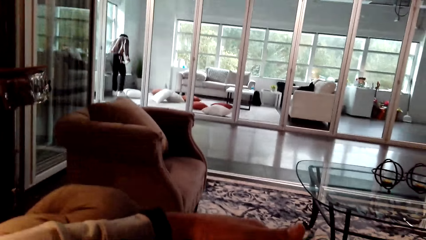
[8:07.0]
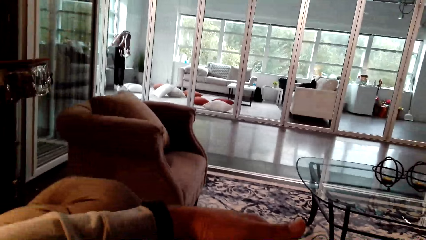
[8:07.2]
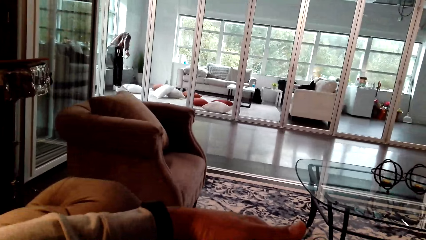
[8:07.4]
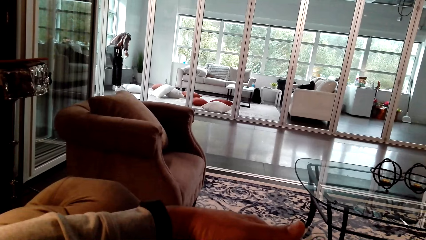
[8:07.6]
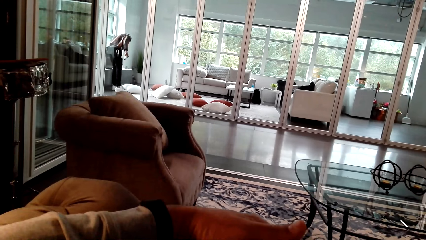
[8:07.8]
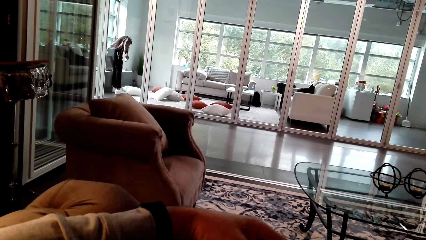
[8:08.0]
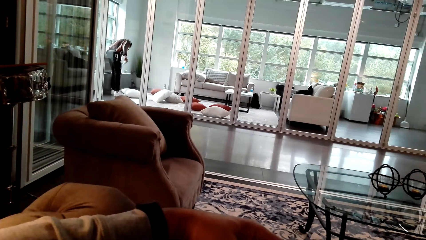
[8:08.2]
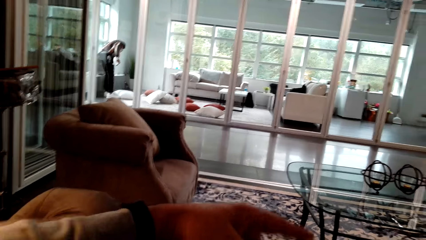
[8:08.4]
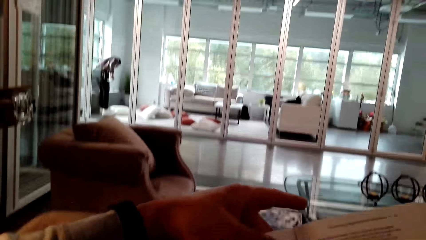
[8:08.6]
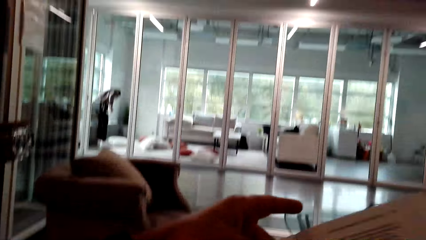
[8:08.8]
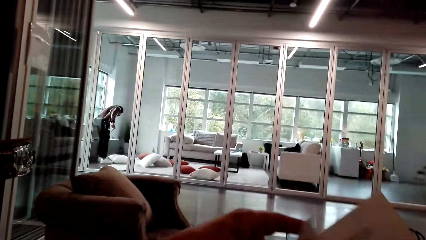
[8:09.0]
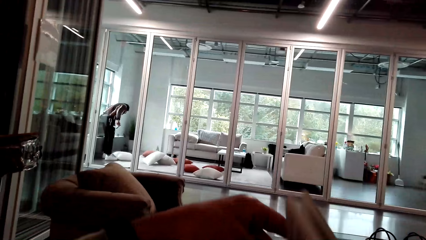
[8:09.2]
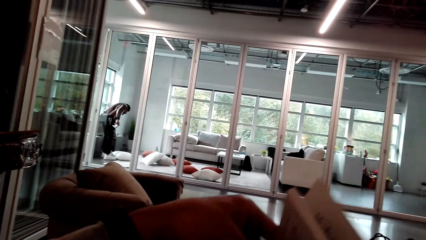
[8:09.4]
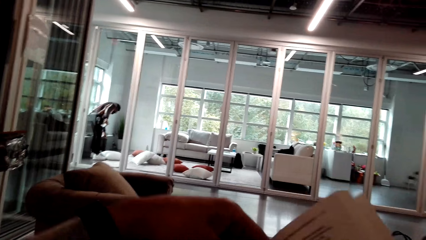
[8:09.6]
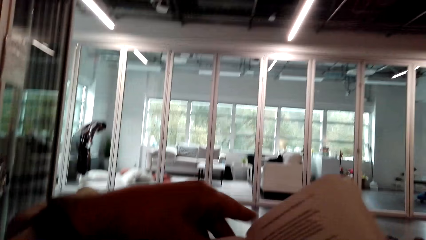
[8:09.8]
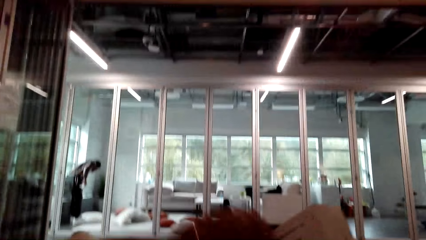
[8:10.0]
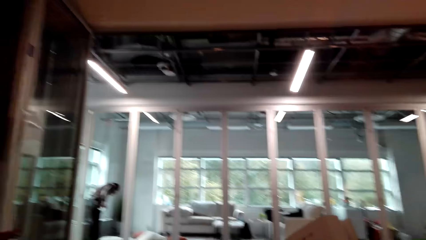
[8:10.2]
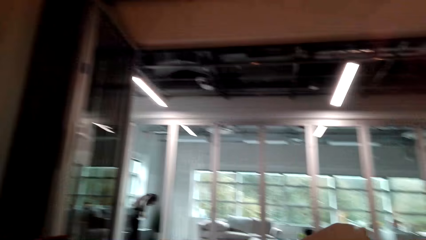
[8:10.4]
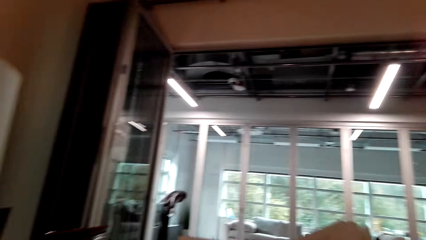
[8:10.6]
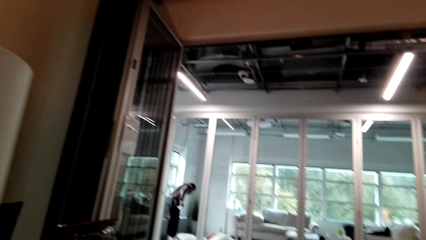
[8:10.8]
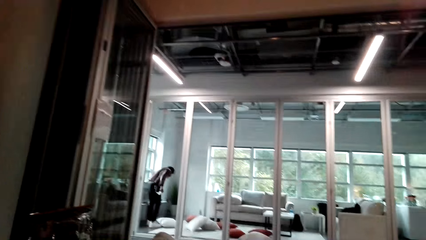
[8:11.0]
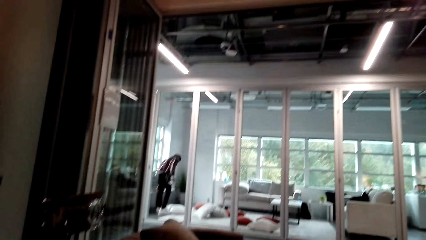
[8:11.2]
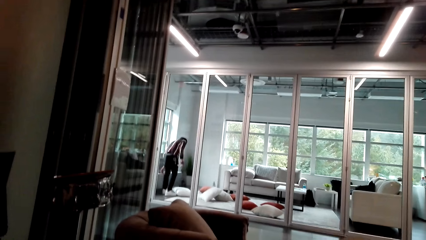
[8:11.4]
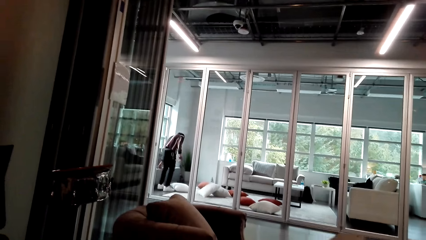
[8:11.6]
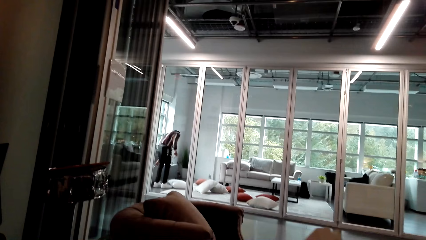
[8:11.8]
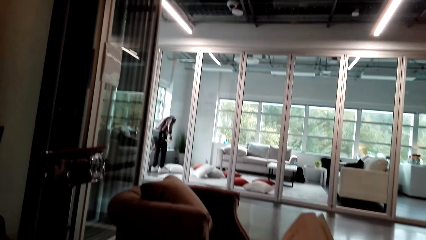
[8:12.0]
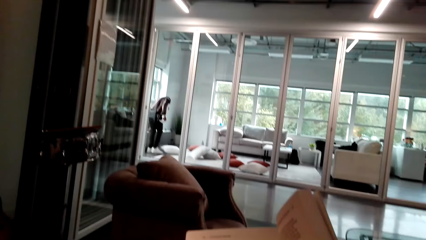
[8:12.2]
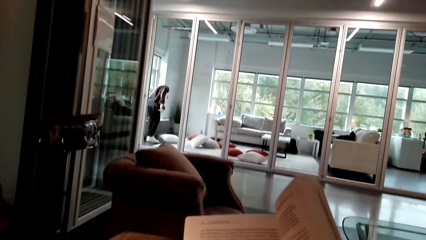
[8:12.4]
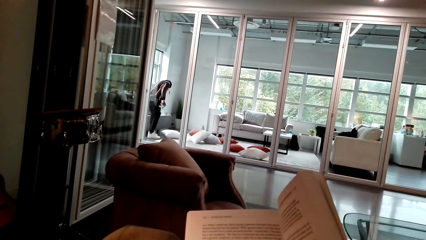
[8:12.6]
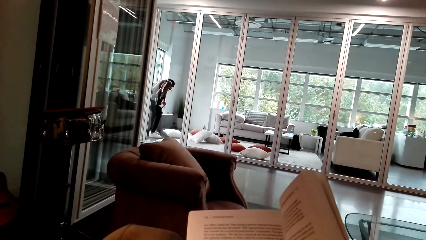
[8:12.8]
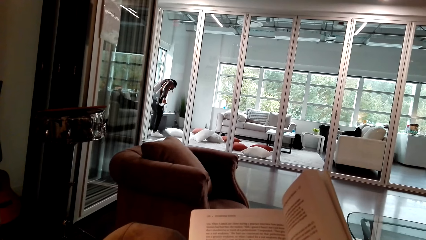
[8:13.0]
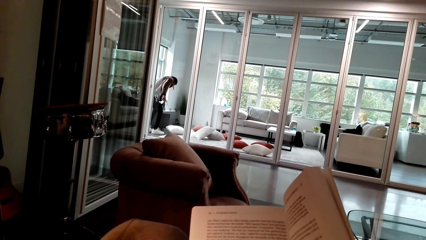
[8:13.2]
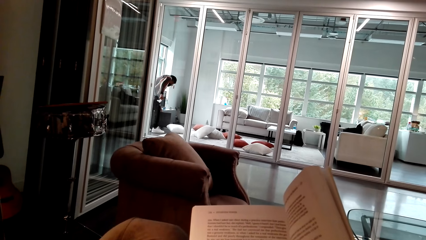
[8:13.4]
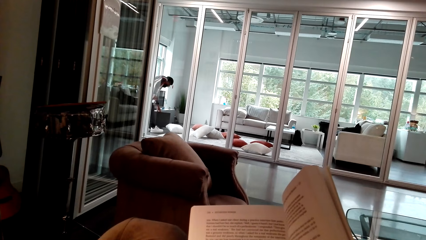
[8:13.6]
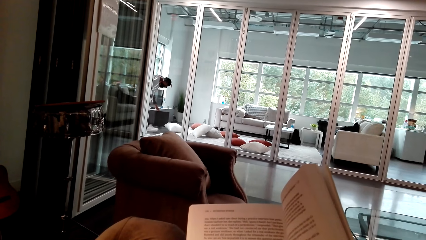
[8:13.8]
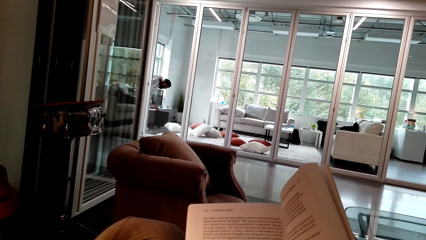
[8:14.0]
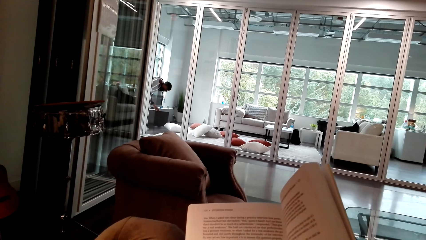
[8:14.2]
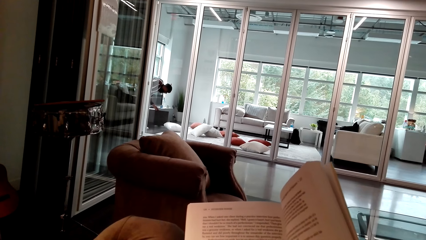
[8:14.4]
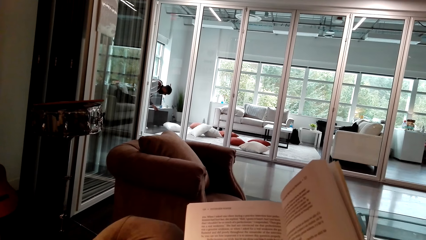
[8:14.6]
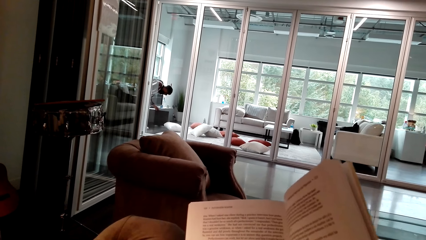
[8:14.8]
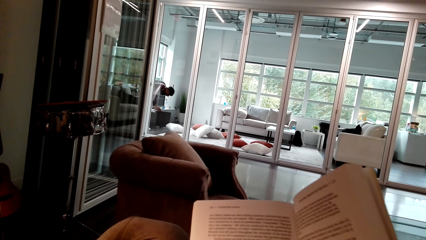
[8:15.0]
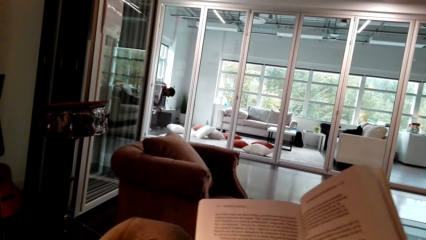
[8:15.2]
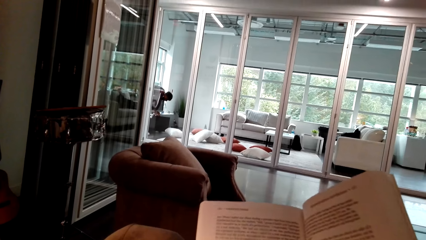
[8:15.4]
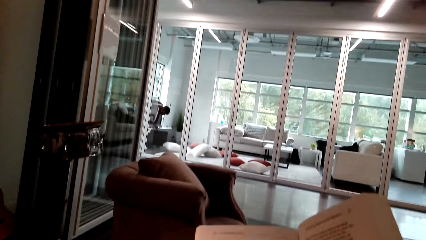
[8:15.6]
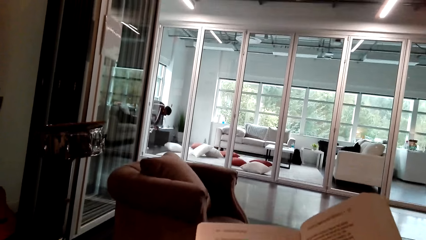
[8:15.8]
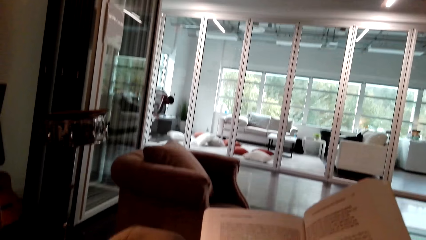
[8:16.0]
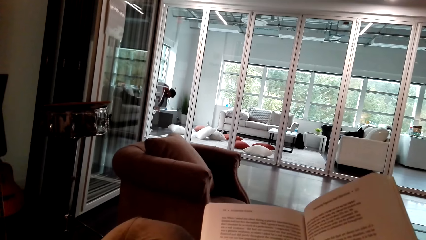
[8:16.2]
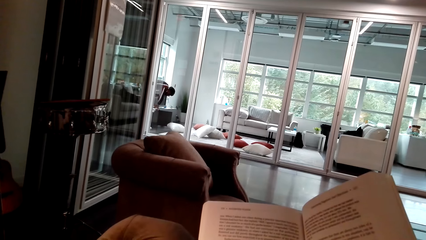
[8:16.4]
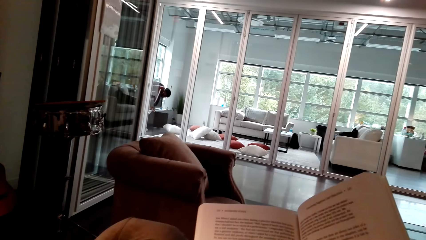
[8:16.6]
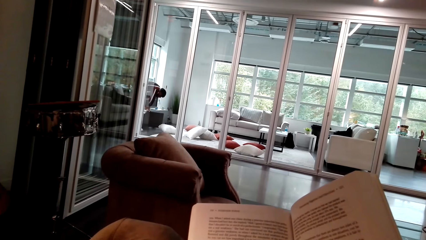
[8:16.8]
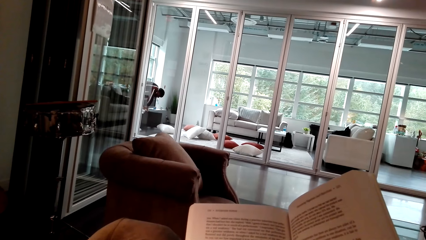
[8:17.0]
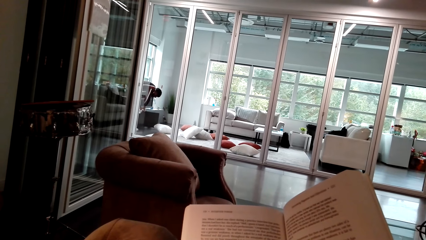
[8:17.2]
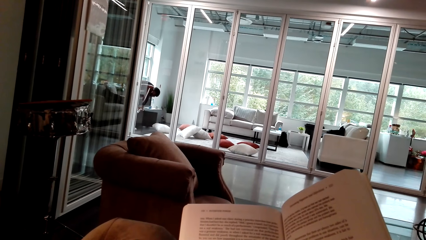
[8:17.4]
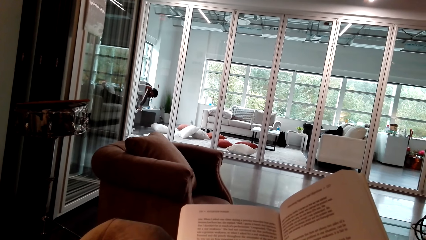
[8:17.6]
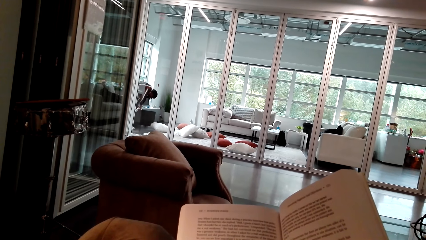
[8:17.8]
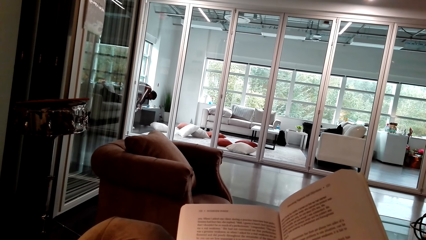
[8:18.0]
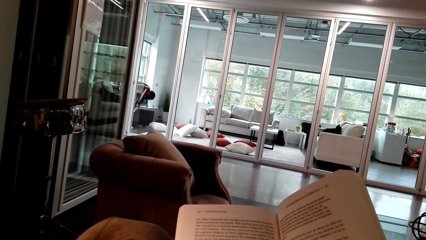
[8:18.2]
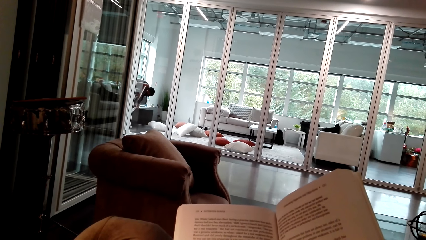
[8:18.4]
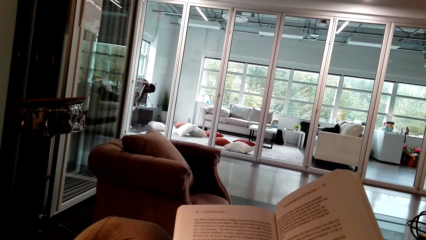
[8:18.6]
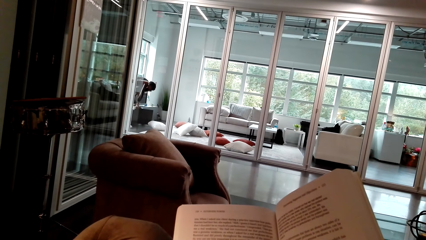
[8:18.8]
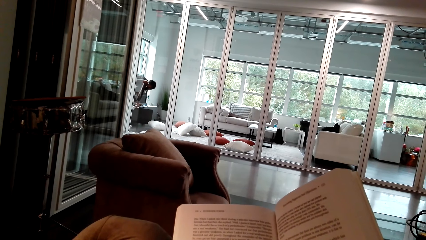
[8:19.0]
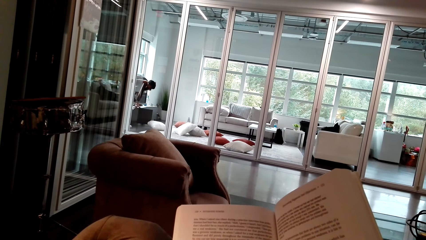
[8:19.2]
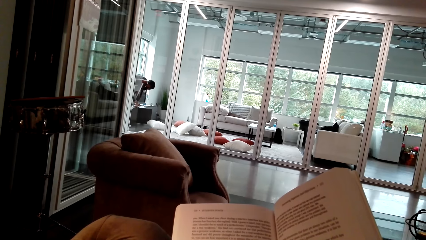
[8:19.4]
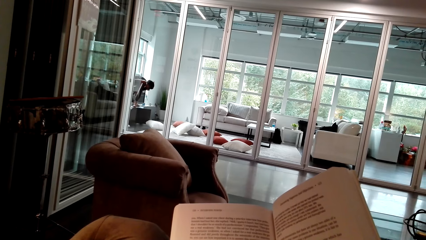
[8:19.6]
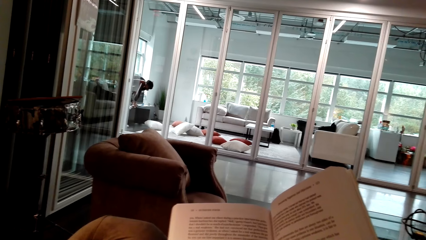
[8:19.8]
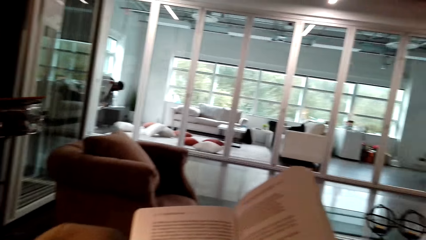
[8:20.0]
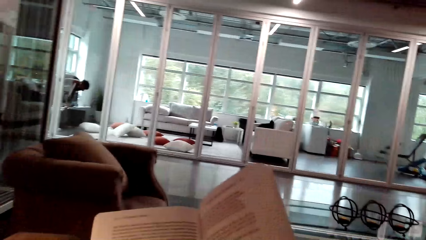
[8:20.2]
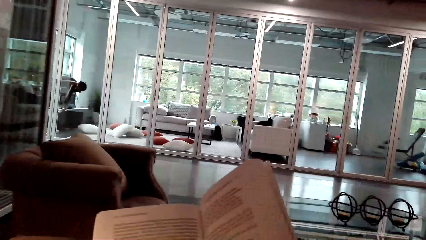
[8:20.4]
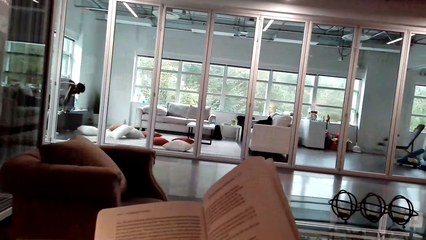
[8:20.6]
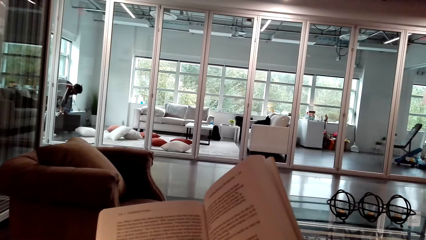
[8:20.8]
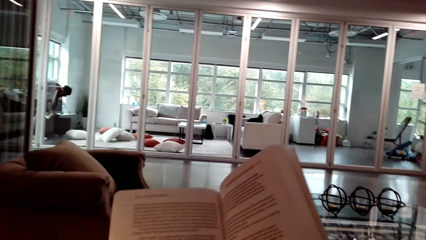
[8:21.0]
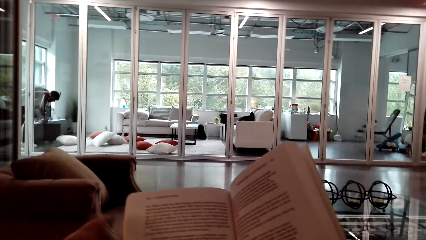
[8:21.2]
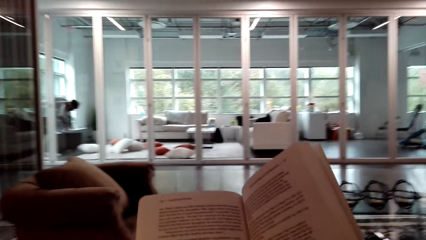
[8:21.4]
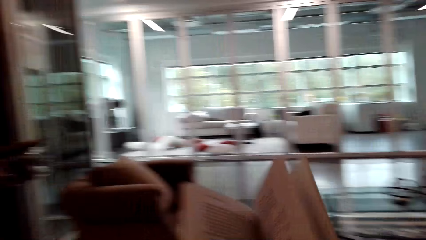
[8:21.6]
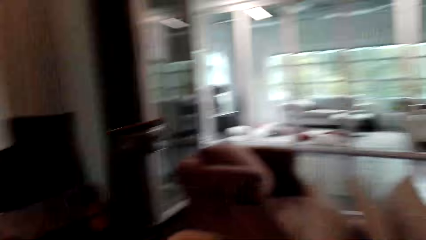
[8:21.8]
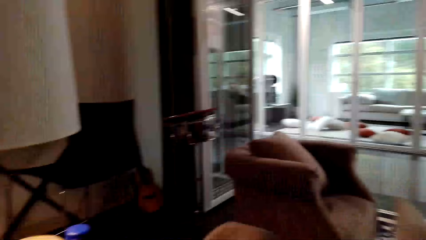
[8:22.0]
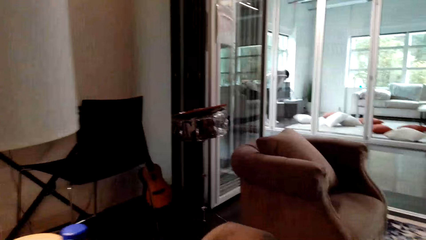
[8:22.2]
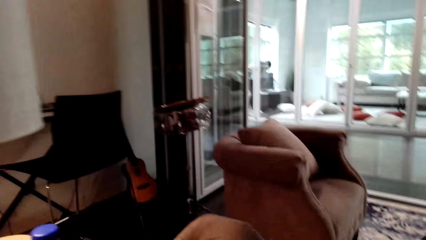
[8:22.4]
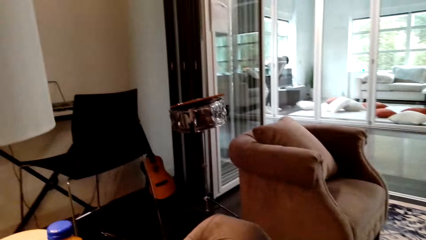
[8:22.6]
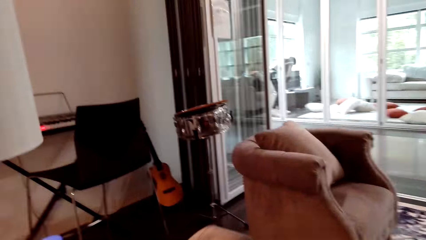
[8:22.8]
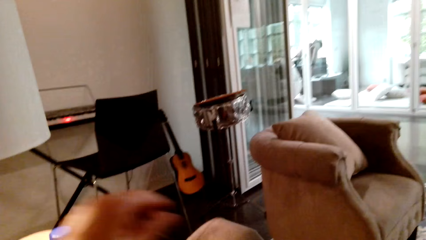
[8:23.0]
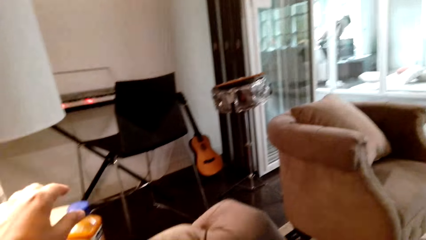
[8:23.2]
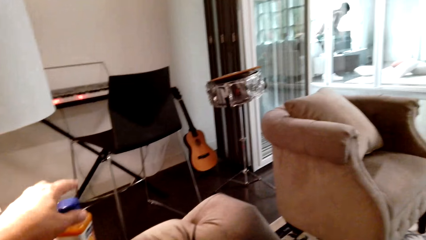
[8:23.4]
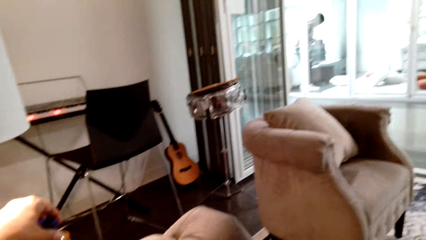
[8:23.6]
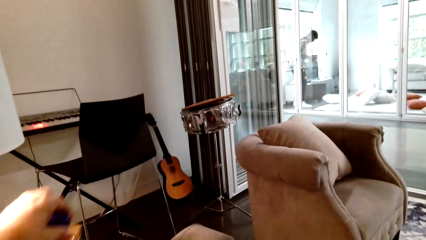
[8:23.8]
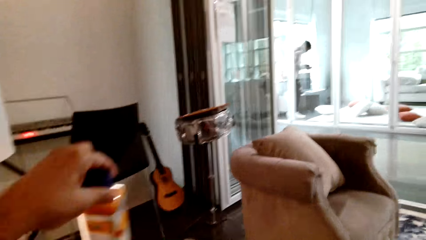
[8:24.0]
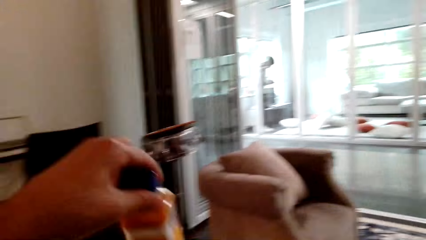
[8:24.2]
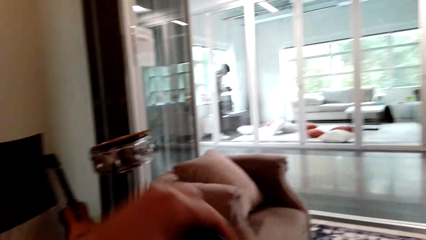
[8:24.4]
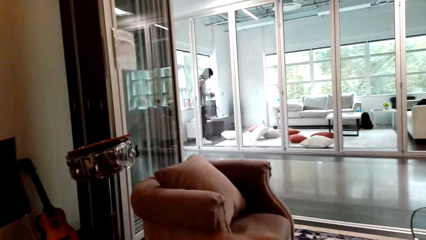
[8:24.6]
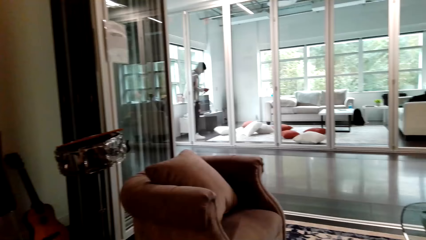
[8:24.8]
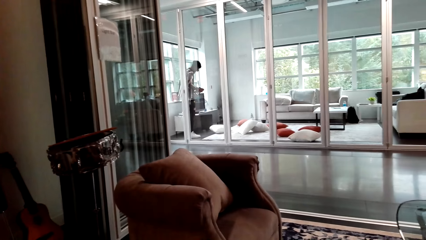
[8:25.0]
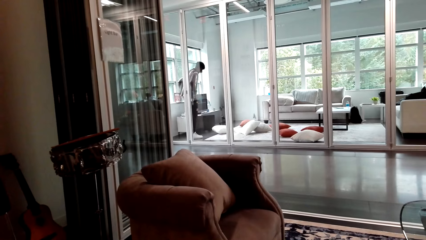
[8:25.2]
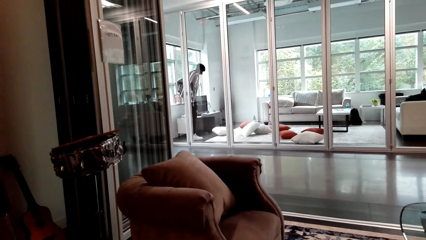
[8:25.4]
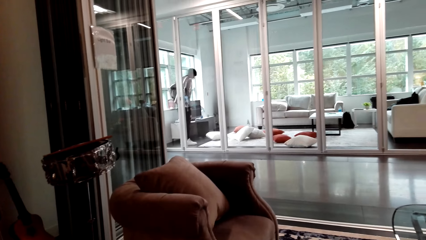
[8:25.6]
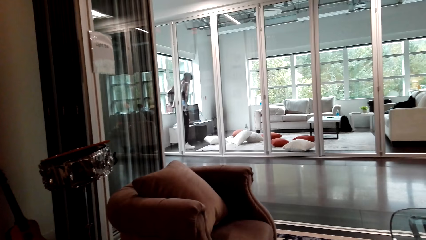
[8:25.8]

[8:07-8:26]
The camera wearer flips a page. They lift up the book. A person opens the drawer. The camera wearer reads the book. The person picks up something. The camera wearer closes the book. They pick up a bottle or juice.
